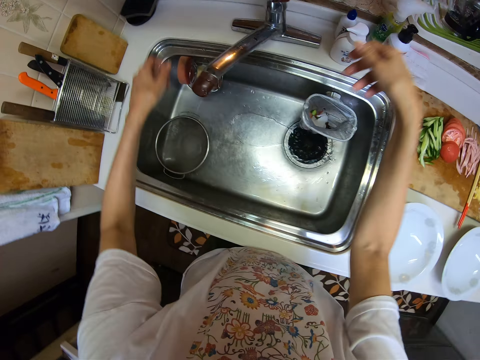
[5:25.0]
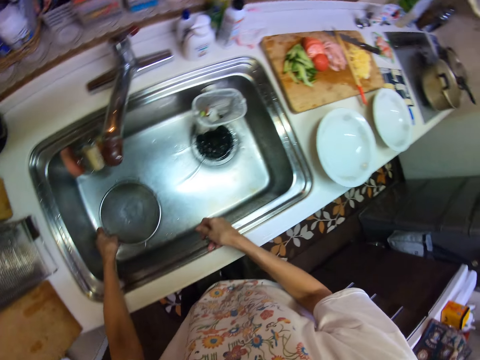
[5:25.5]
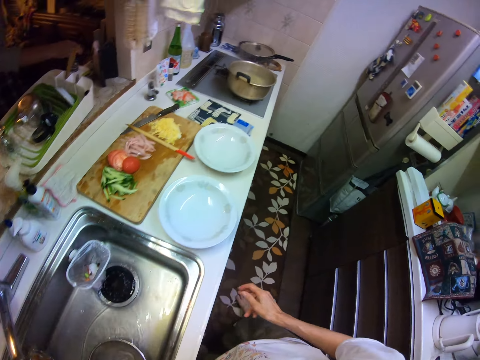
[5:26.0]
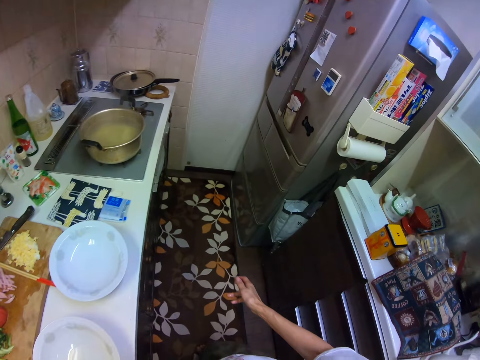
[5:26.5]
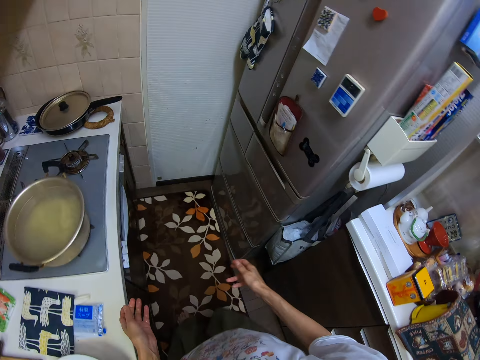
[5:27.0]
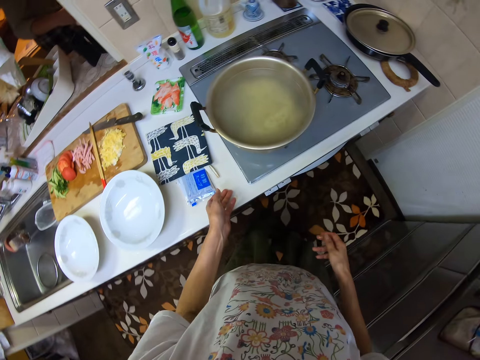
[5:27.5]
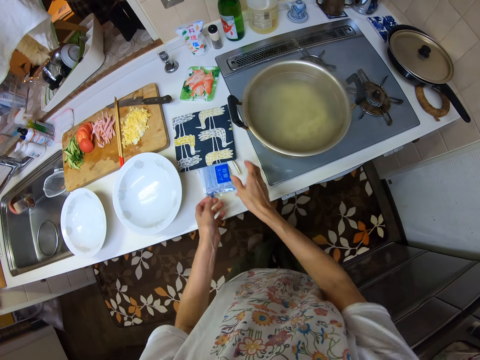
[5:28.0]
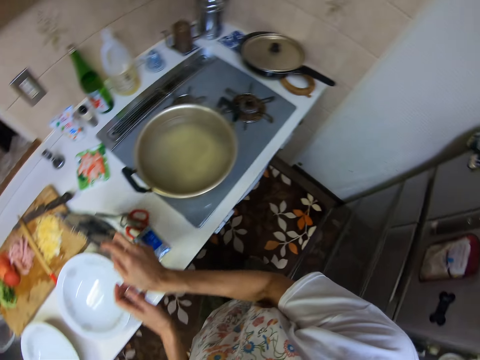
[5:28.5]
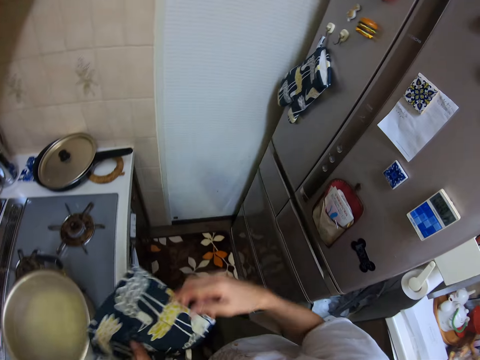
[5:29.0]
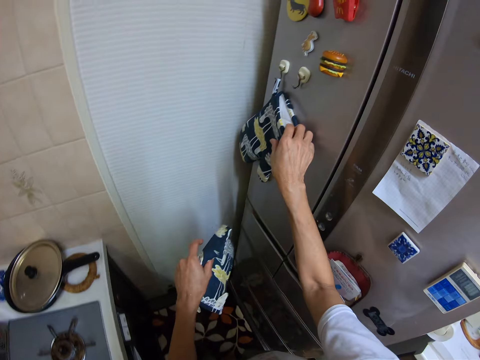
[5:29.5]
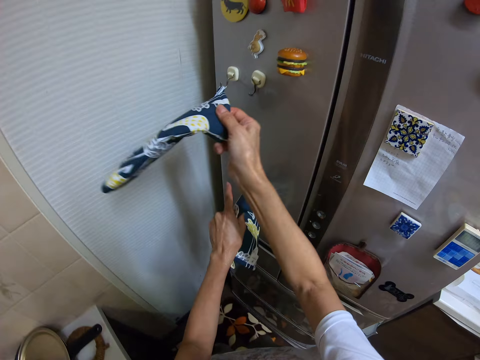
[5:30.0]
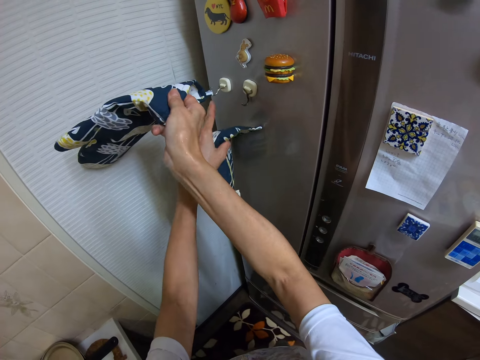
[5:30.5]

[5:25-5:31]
The camera wearer switches off the tap with her left hand. She holds the colander. She picks up the sieve inside the kitchen basin sink. She moves to the counter. She picks up a kitchen glove on the kitchen cabinet. She removes another kitchen glove on the body of a fridge in the kitchen.

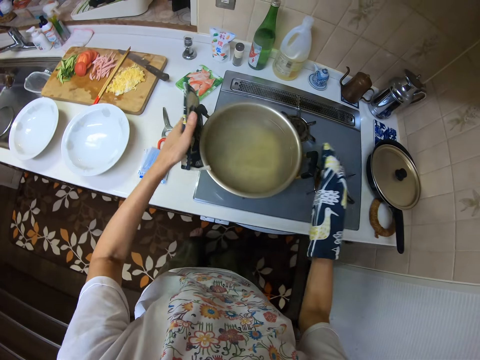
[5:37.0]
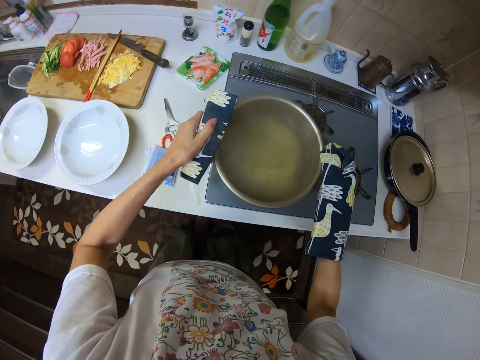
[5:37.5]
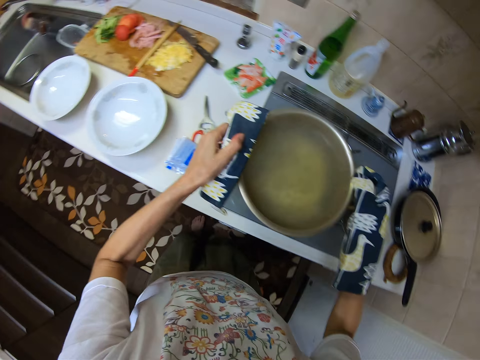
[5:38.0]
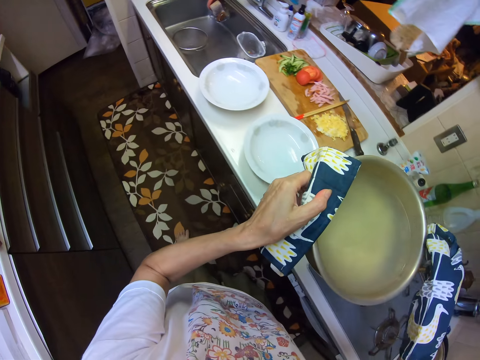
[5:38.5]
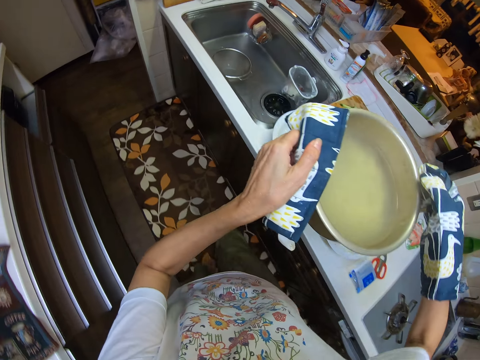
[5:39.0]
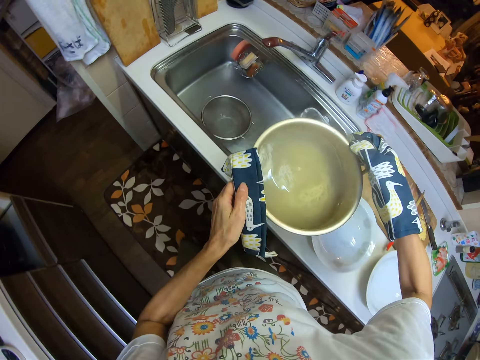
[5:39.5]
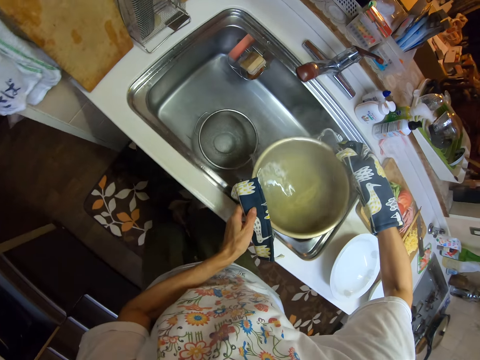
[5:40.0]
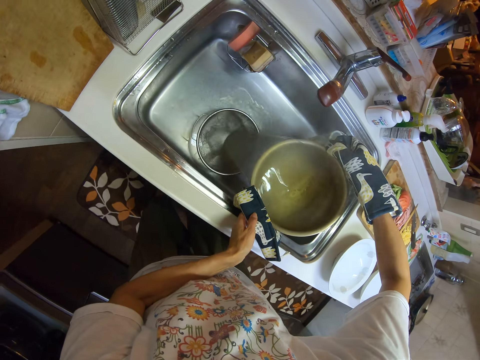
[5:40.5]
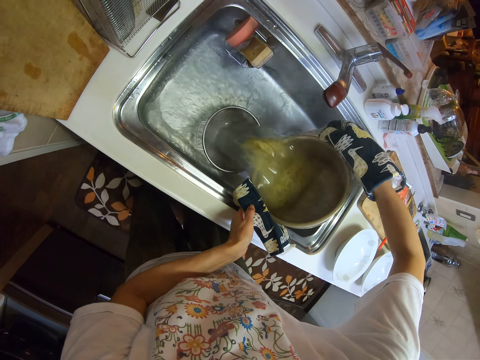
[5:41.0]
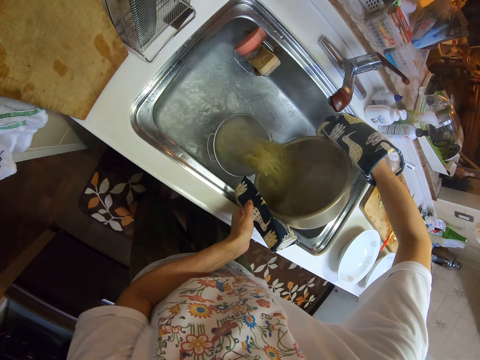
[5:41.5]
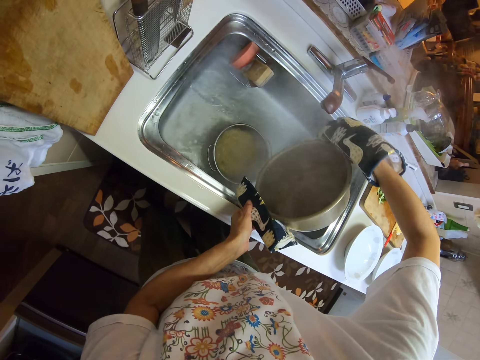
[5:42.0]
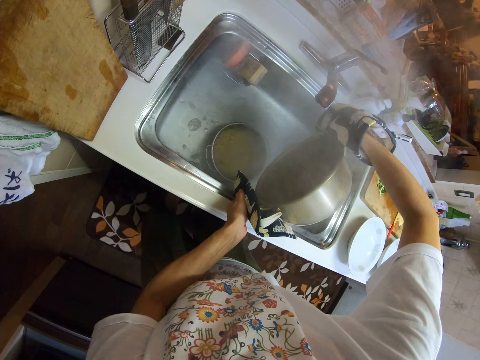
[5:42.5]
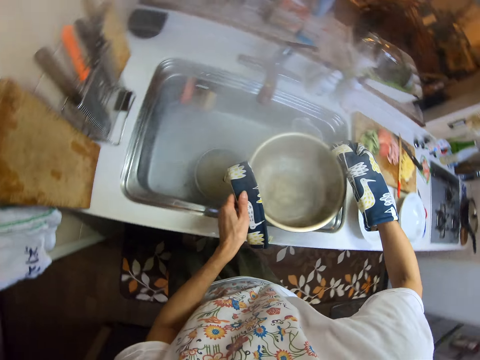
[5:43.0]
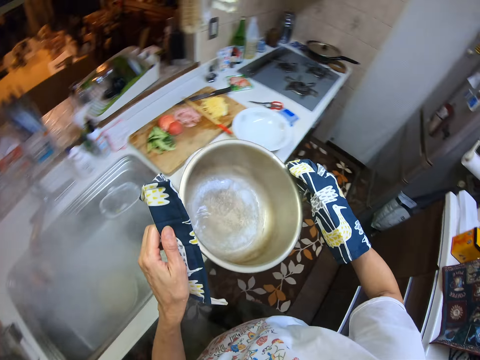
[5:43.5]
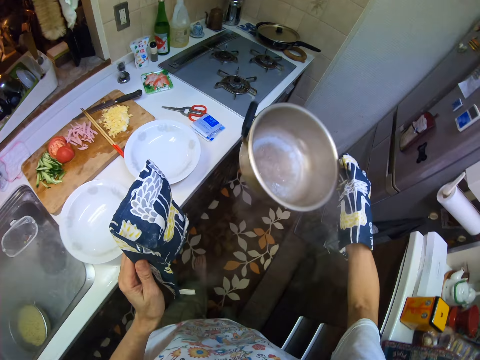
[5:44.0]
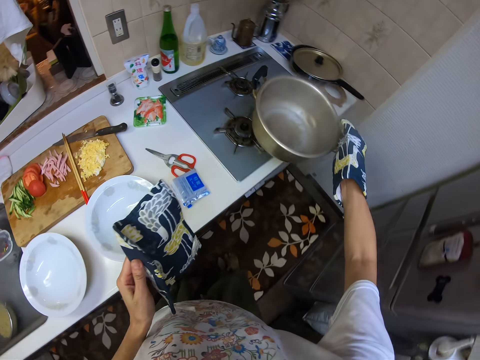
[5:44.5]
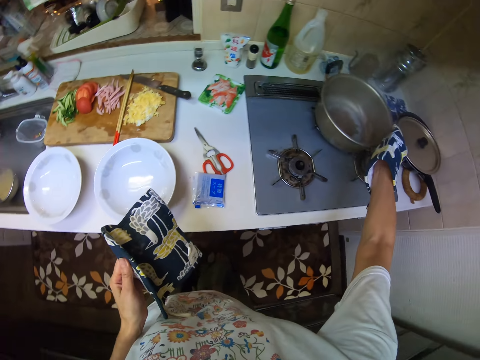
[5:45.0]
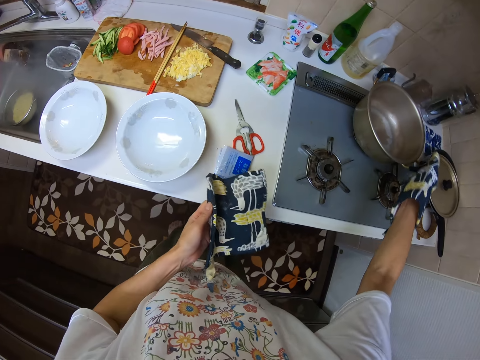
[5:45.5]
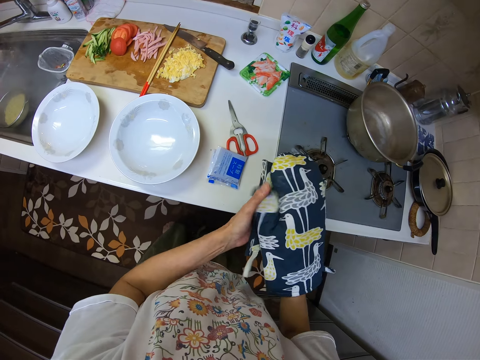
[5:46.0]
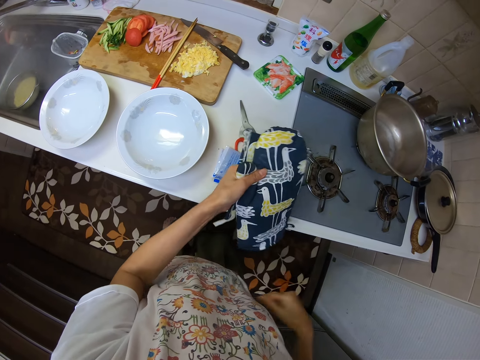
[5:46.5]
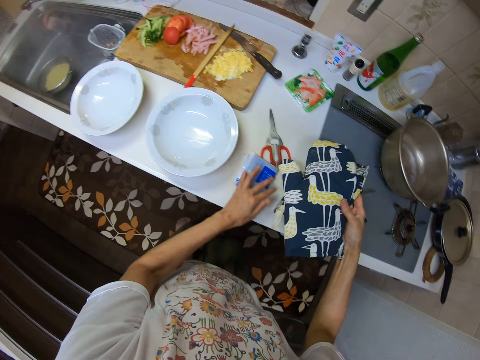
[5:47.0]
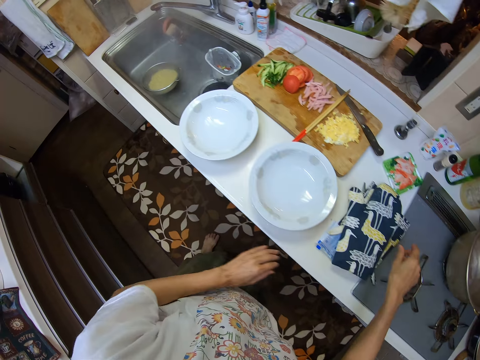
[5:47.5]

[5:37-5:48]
The camera wearer carries the pot of noodles from the cooker with both hands. She picks up the cooking pot. She moves to the sink. She sieves out the water from the noodles. She pours the noodles in the colander. She moves to the cooker. She places back the pot on another part of the cooker. She removes the kitchen glove from her right hand. She drops the kitchen glove on the kitchen cabinet.

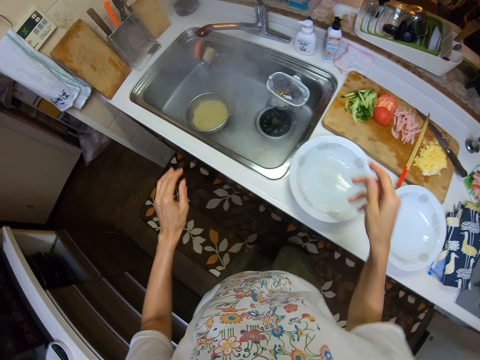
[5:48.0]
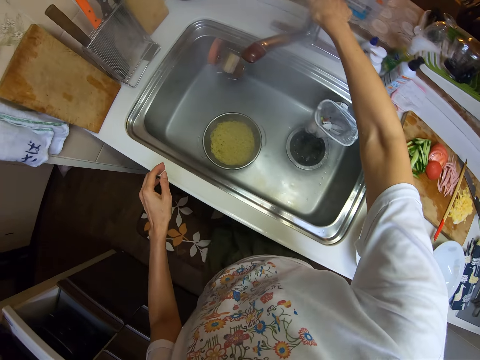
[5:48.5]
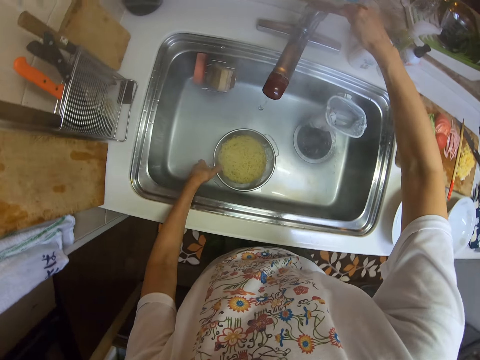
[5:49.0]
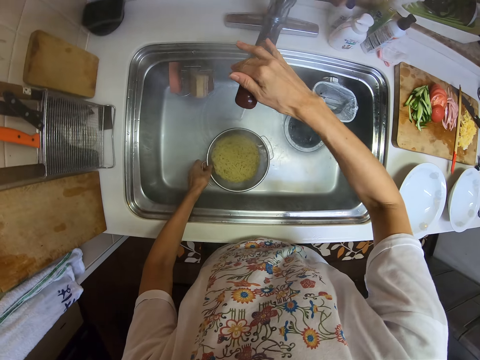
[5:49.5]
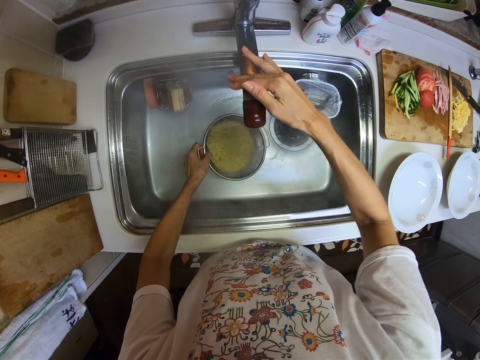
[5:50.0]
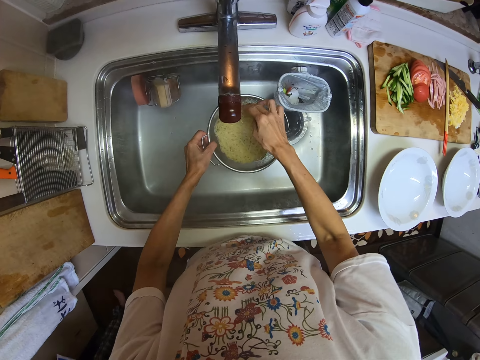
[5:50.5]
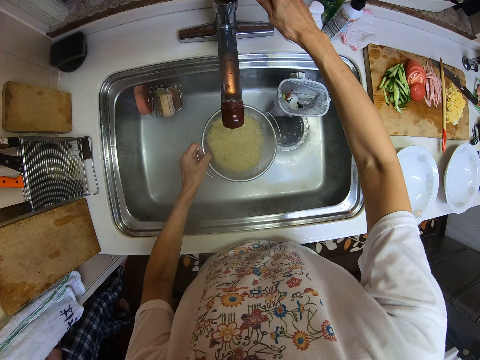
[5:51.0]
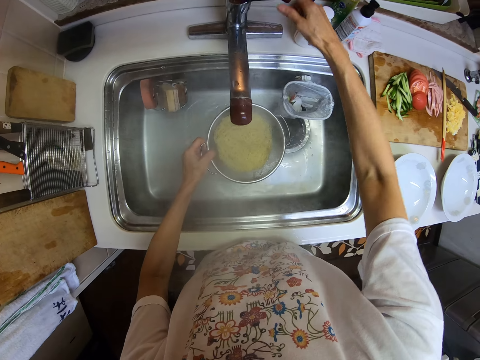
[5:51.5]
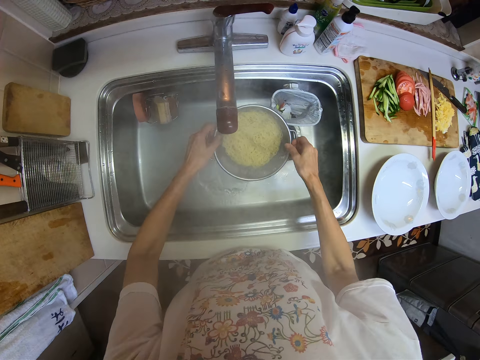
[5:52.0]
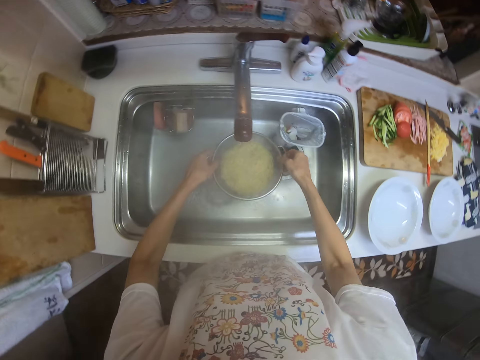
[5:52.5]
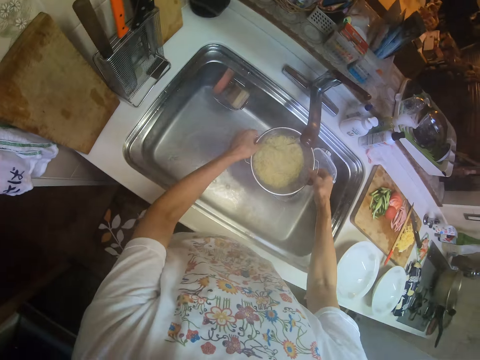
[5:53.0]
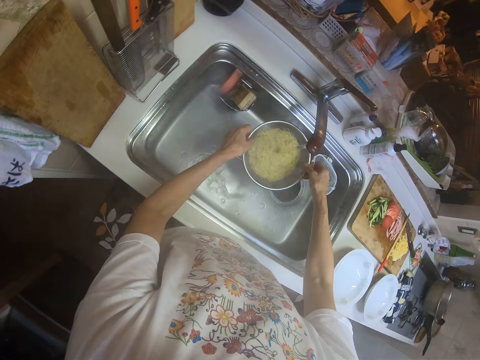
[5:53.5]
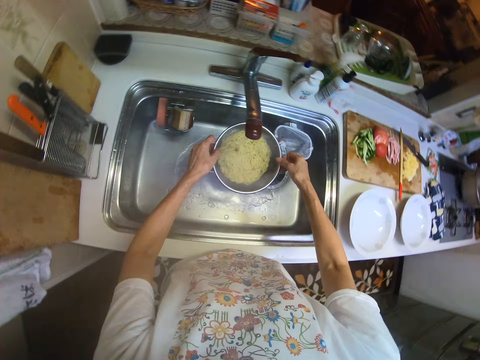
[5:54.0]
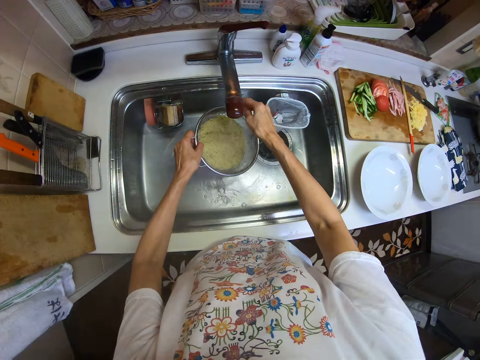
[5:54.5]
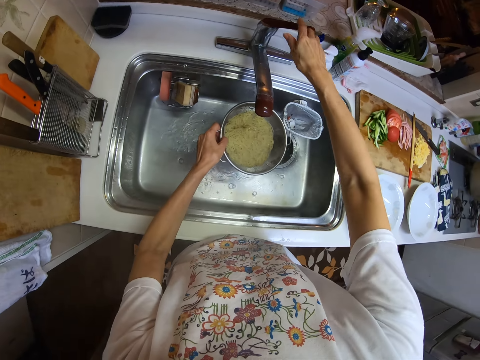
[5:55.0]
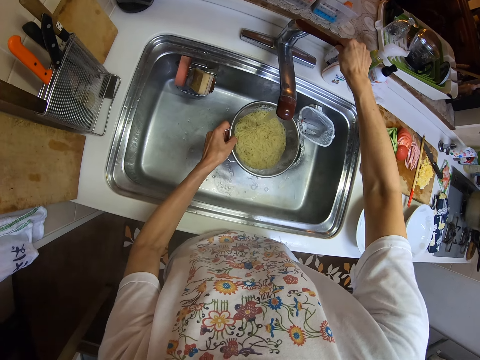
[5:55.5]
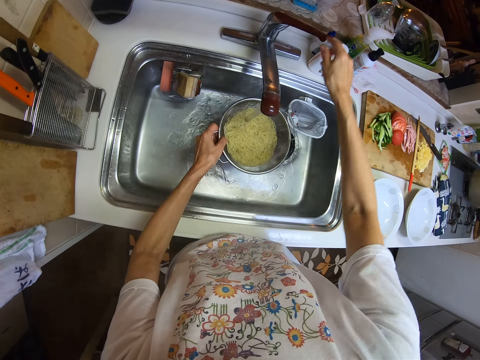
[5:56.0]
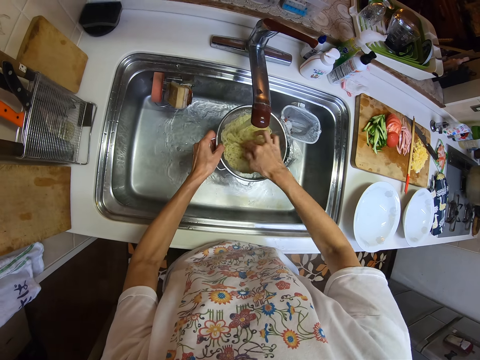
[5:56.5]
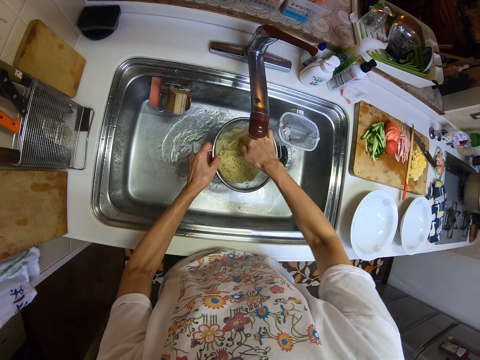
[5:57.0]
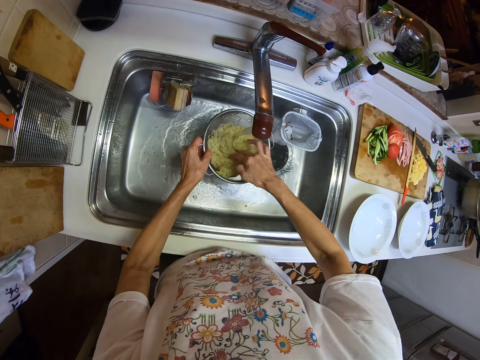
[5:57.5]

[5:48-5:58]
The camera wearer moves to the sink. She opens up the tap in the kitchen basin sink. She rinses the noodles inside the sieve. She adjusts the tap with her right hand. She lowers the water pressure. She rinses the noodles inside the sieve. She increases the water pressure. She adjusts off the tap with her left hand. She rinses the noodles inside the sieve.
